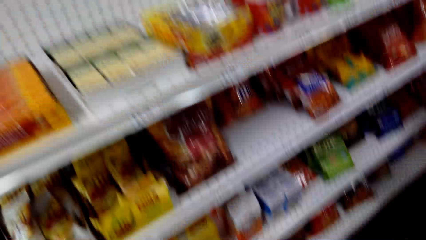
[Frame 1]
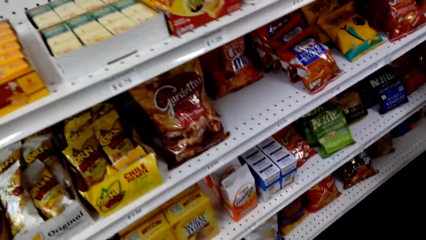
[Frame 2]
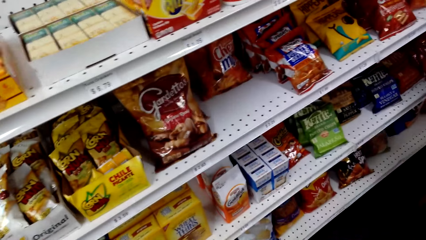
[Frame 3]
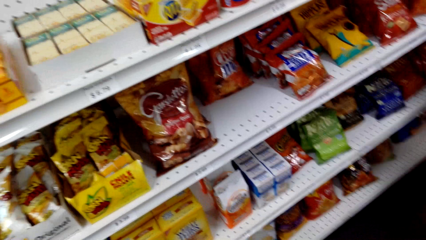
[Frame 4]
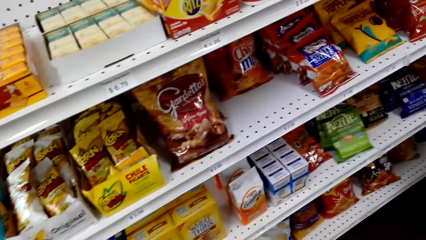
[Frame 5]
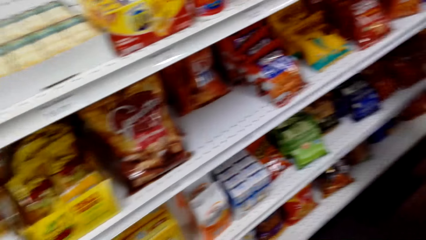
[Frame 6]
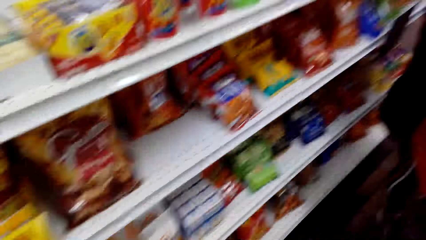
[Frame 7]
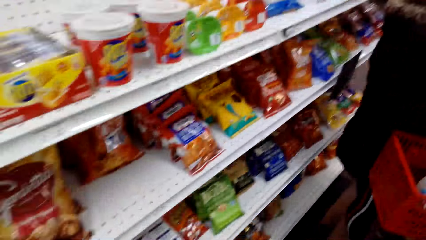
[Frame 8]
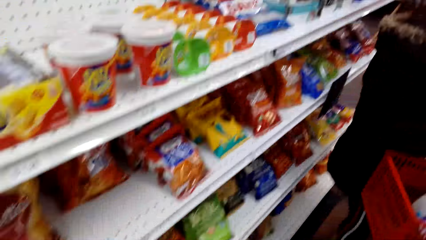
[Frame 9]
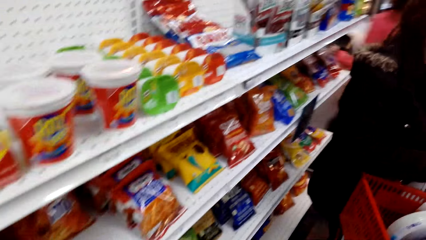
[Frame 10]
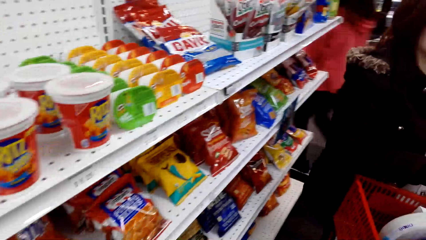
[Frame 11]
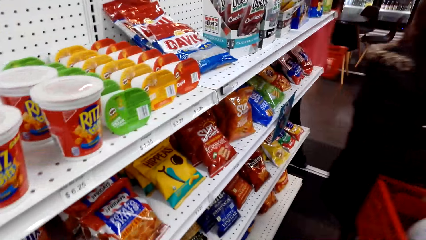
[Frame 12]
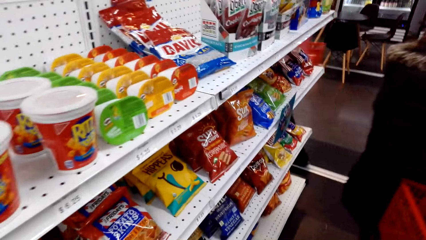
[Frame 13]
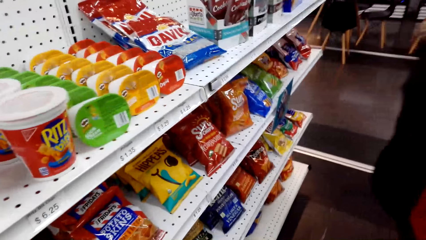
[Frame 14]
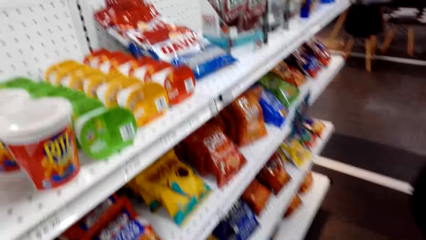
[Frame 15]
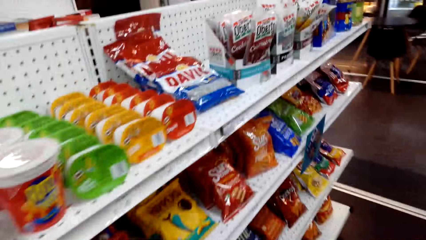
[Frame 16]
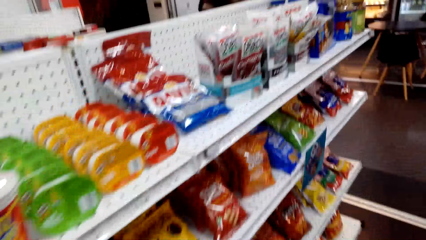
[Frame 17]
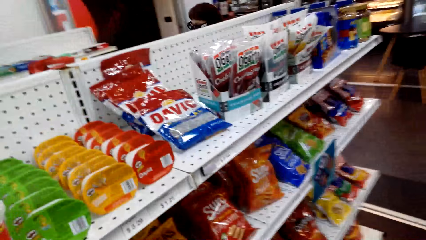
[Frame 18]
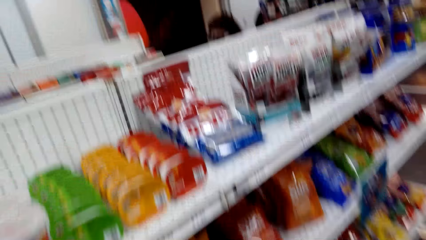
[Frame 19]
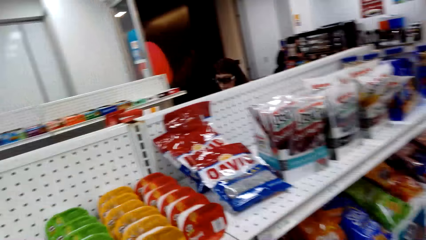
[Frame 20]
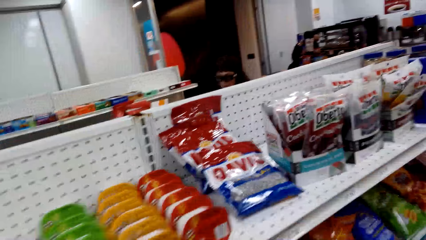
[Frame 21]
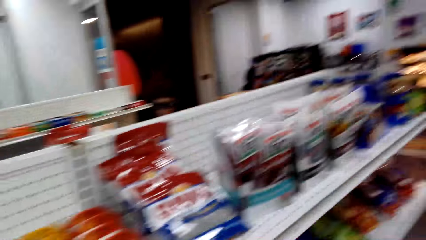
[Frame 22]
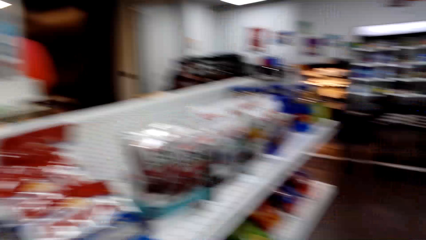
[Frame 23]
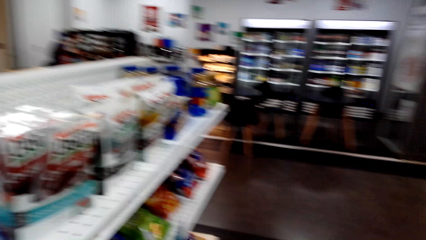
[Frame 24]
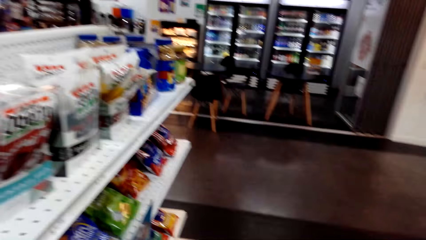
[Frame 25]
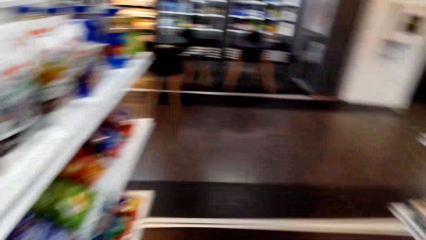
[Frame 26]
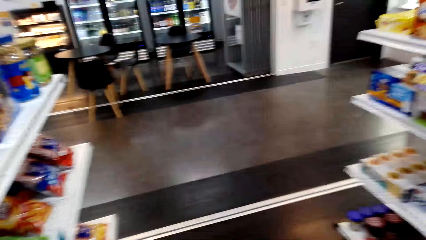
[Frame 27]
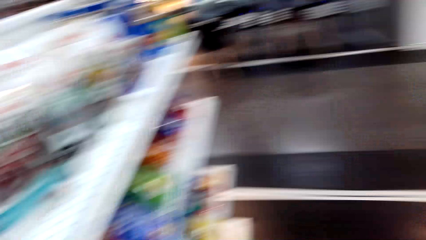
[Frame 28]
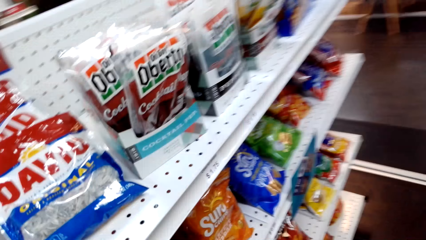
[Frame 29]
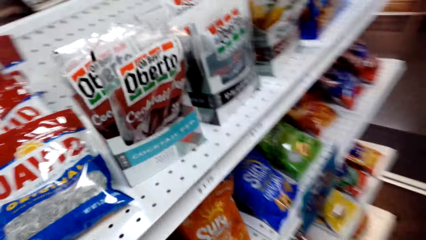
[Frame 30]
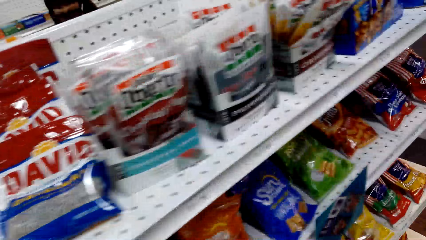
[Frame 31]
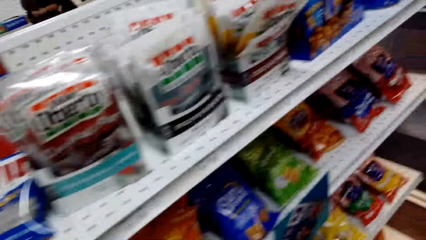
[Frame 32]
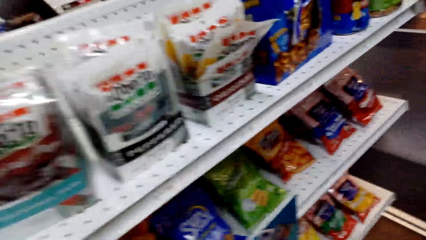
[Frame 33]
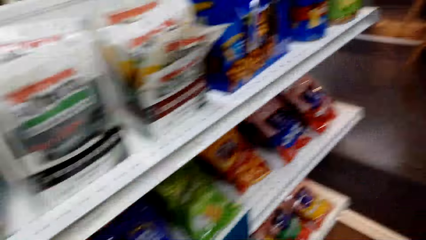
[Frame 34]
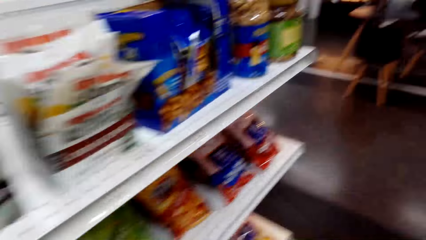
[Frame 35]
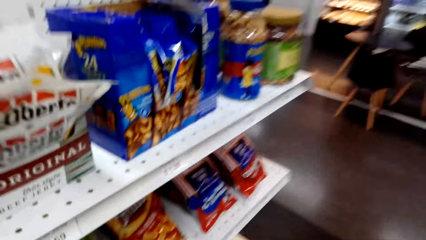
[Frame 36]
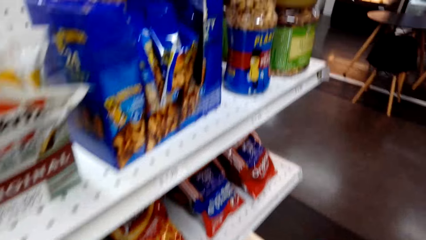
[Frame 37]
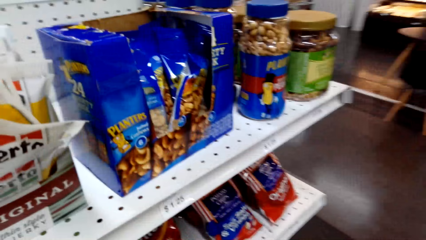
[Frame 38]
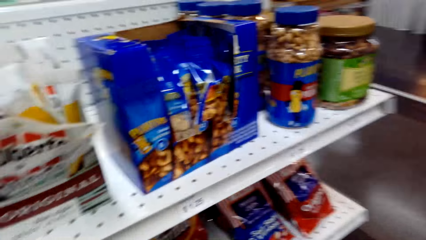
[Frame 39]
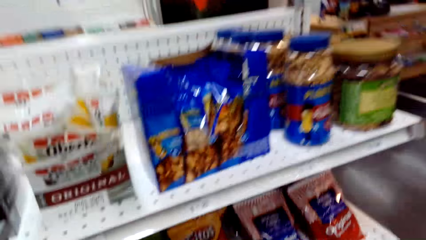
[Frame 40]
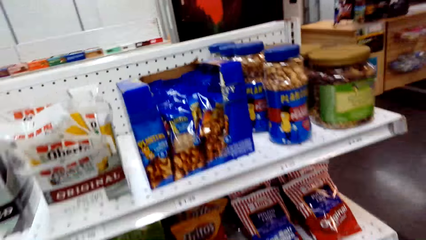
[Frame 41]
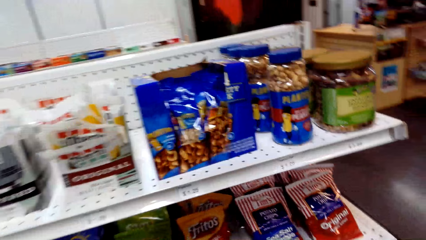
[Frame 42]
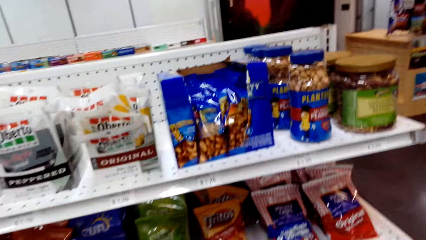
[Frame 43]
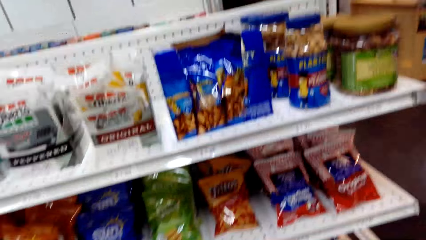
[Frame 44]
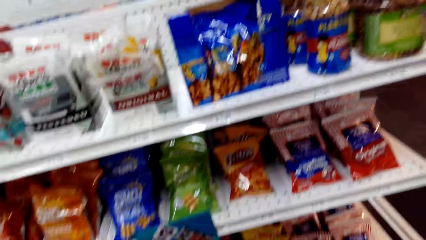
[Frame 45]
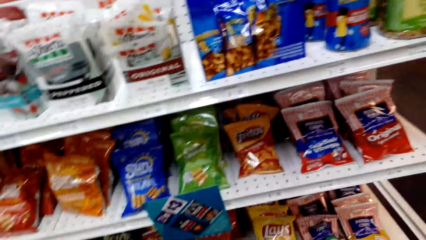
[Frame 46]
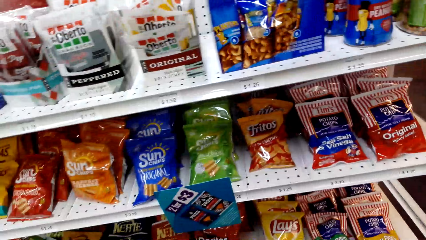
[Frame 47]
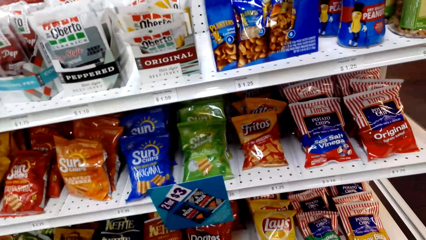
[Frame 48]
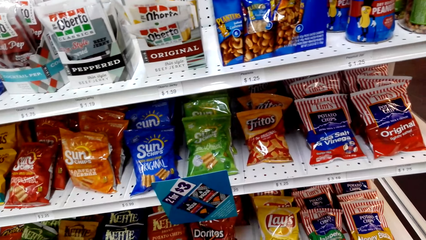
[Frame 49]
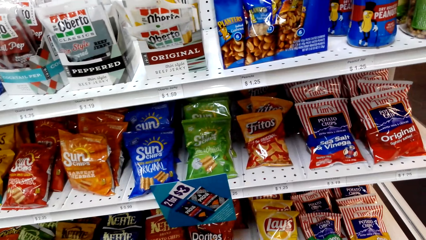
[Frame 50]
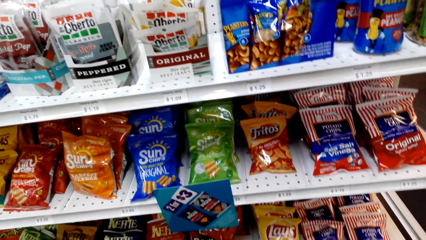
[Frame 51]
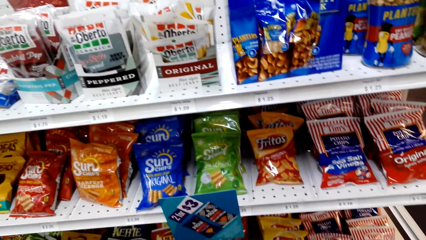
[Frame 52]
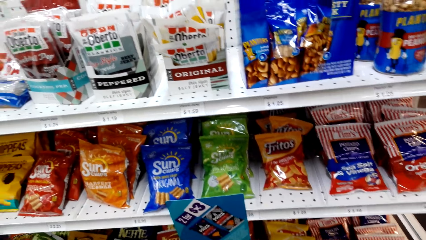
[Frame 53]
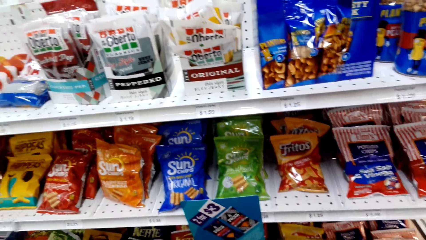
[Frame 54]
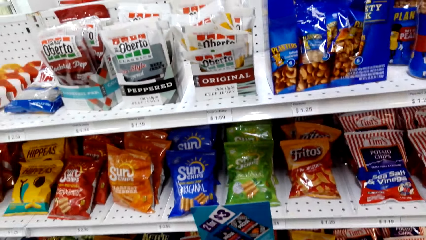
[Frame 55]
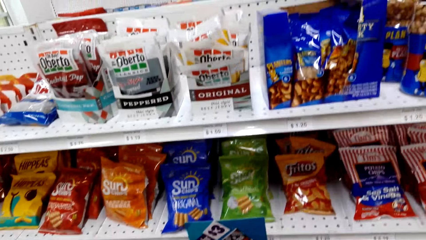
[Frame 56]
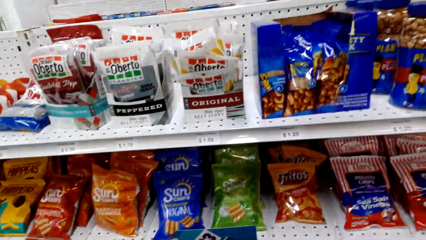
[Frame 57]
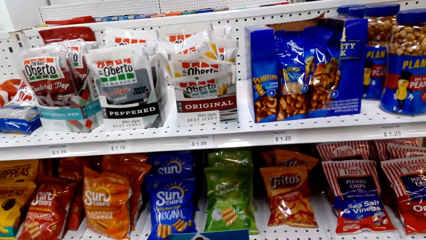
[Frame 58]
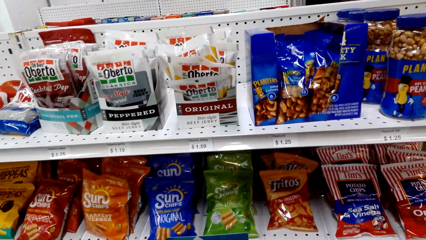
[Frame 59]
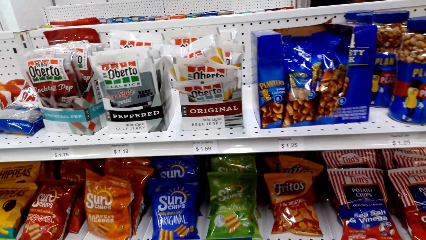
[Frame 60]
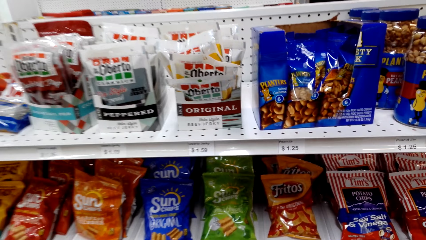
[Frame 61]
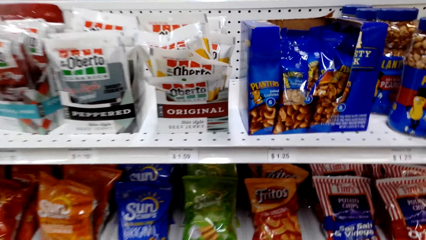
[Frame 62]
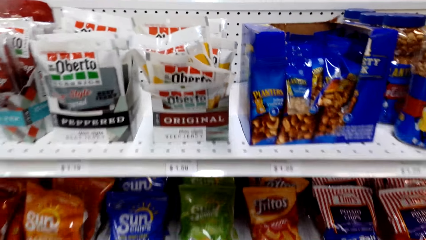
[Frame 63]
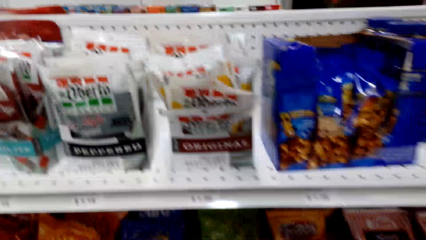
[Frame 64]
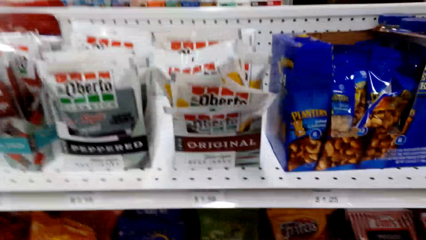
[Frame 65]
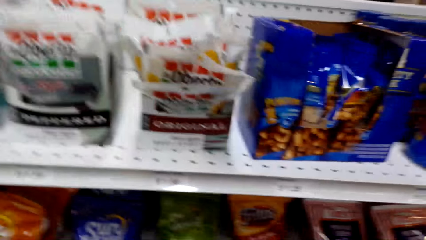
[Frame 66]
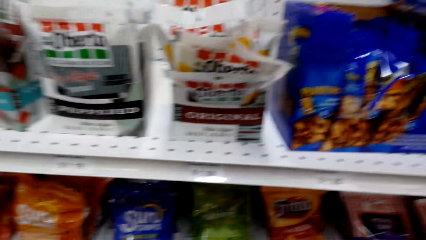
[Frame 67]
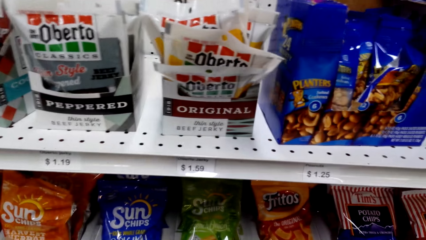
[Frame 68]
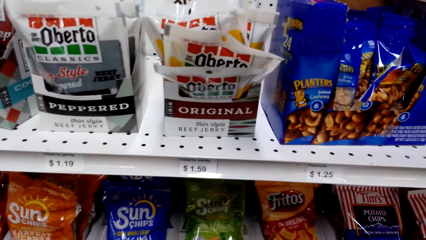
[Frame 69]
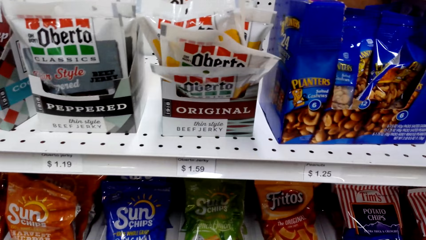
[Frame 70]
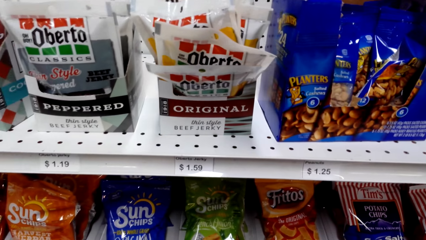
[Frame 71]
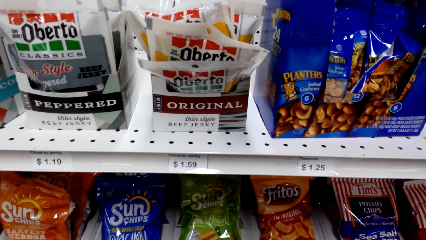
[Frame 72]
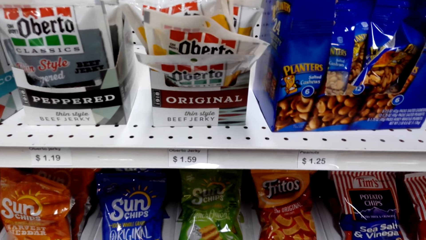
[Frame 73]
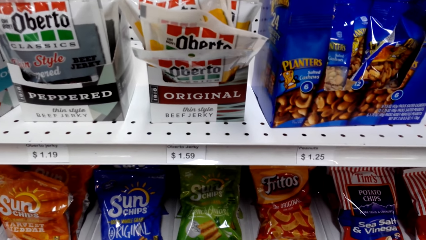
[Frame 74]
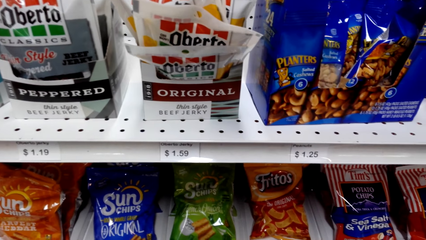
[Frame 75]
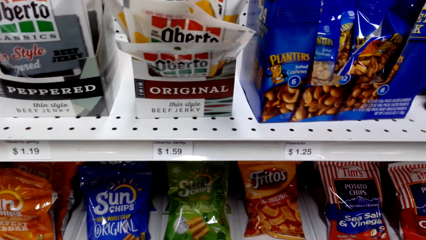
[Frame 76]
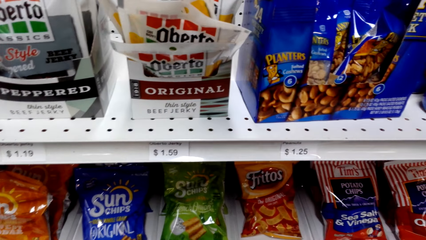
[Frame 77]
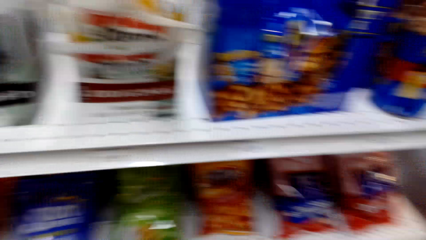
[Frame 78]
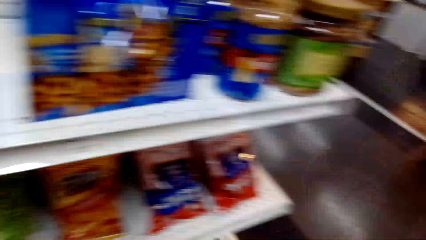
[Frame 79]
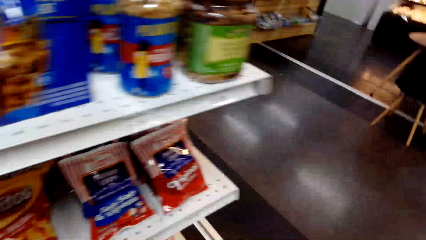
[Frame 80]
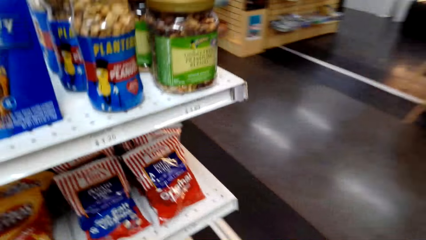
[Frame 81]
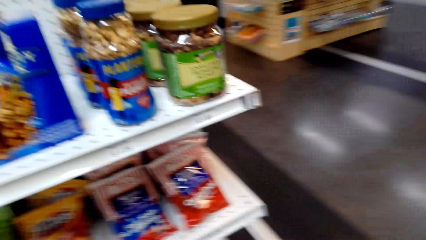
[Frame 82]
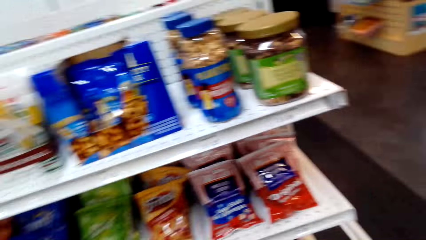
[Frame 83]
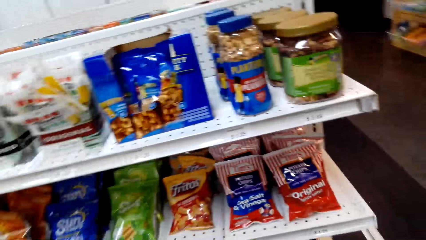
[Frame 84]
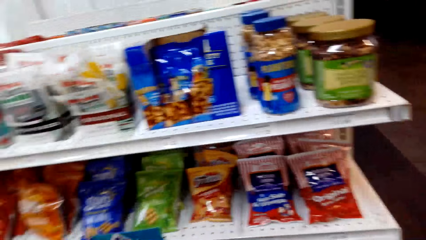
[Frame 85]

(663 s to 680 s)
The camera wearer talks and looks around. They dialogue with the lady and look around.
